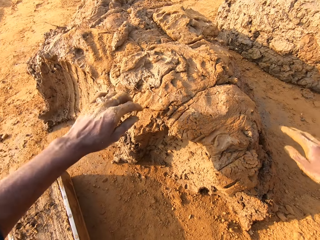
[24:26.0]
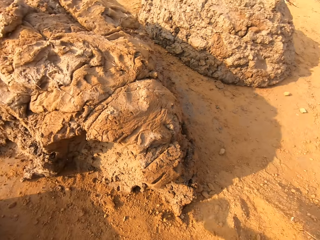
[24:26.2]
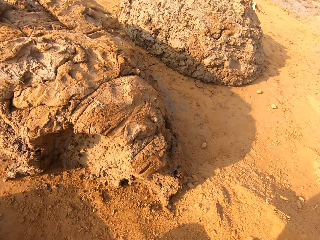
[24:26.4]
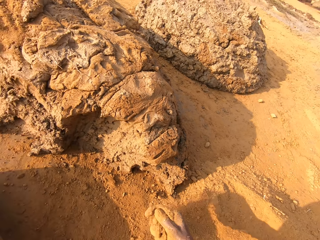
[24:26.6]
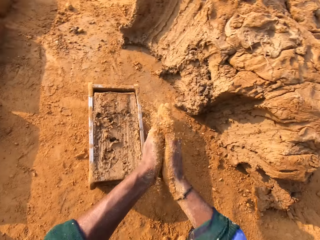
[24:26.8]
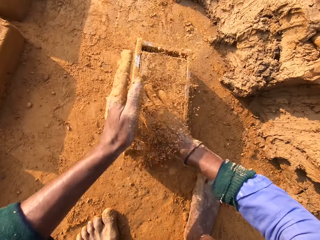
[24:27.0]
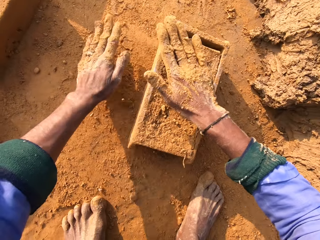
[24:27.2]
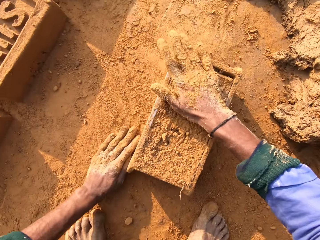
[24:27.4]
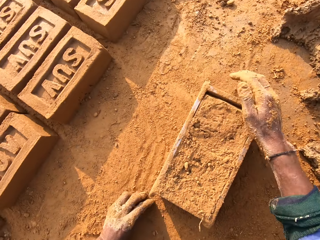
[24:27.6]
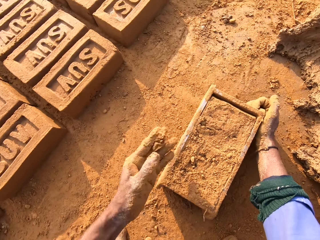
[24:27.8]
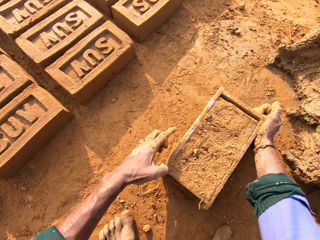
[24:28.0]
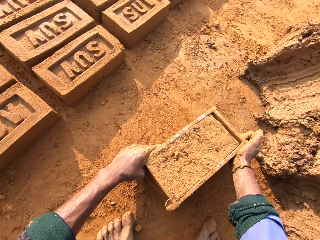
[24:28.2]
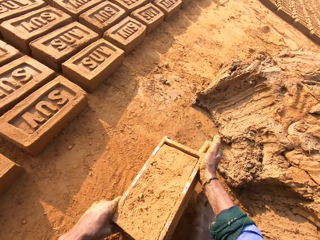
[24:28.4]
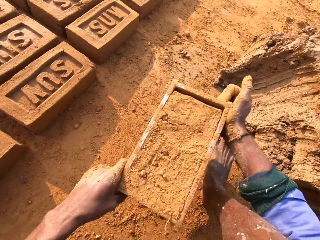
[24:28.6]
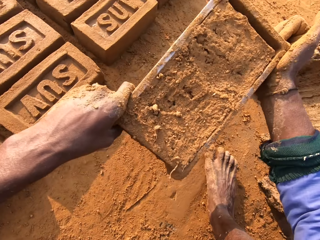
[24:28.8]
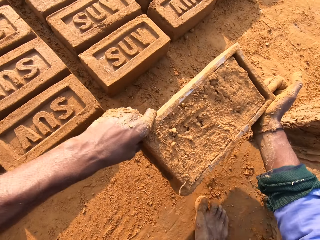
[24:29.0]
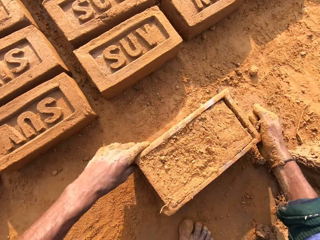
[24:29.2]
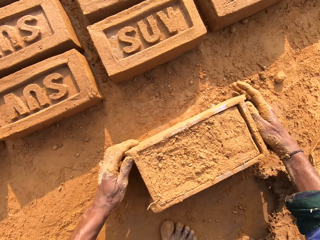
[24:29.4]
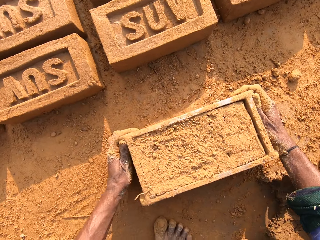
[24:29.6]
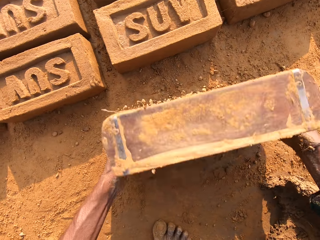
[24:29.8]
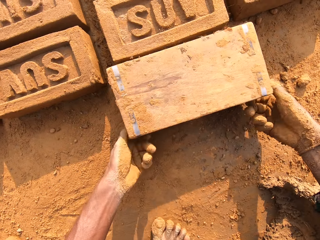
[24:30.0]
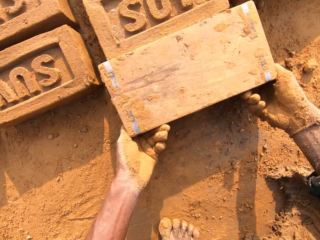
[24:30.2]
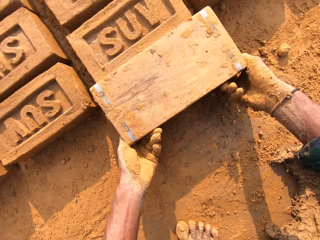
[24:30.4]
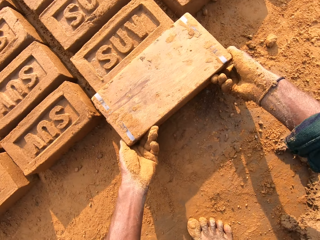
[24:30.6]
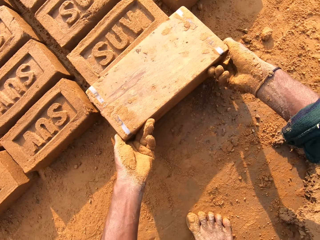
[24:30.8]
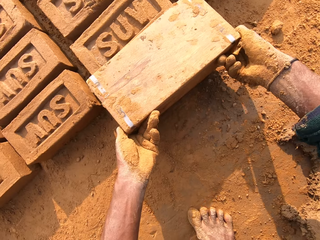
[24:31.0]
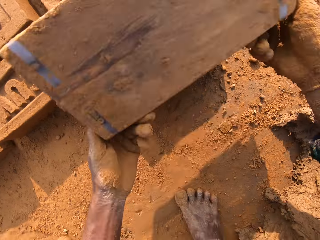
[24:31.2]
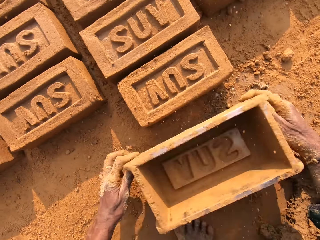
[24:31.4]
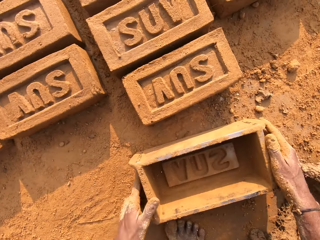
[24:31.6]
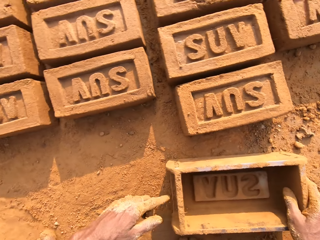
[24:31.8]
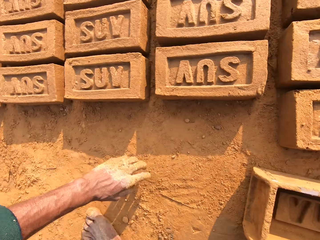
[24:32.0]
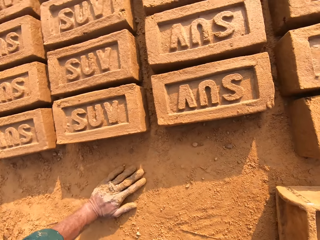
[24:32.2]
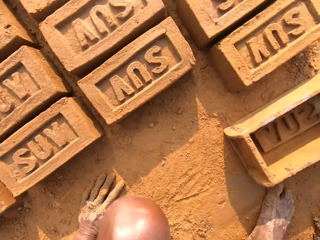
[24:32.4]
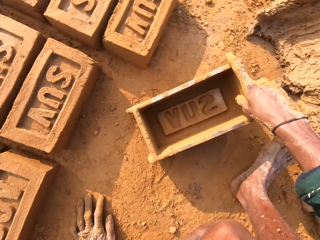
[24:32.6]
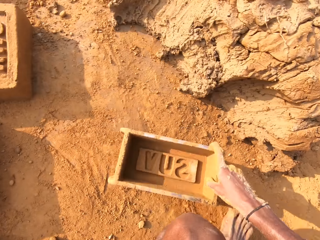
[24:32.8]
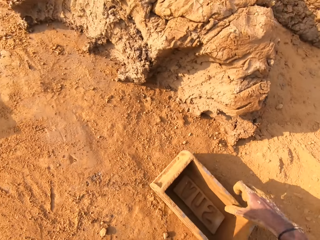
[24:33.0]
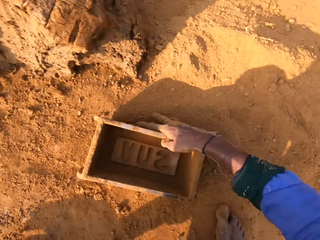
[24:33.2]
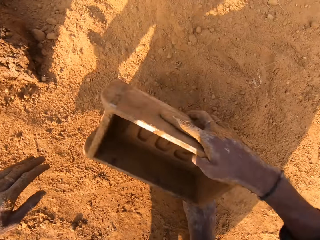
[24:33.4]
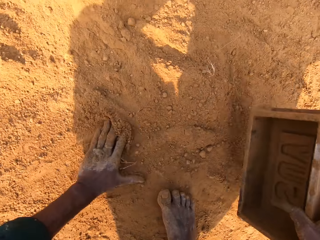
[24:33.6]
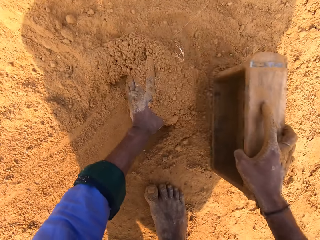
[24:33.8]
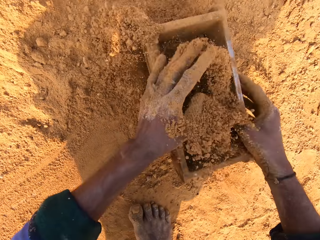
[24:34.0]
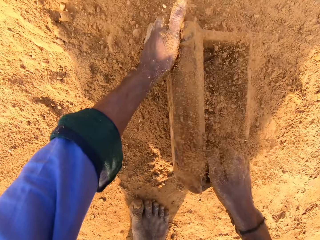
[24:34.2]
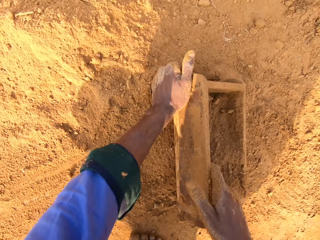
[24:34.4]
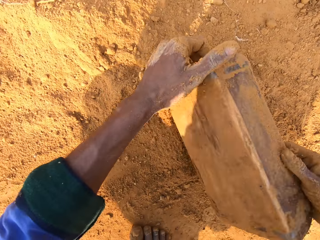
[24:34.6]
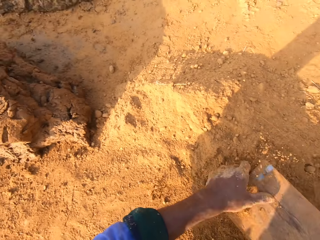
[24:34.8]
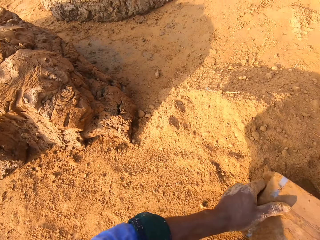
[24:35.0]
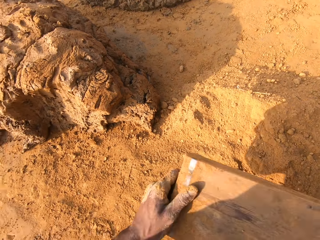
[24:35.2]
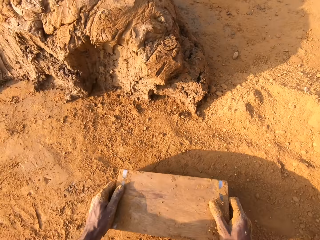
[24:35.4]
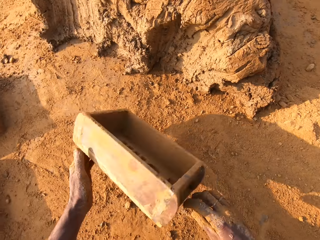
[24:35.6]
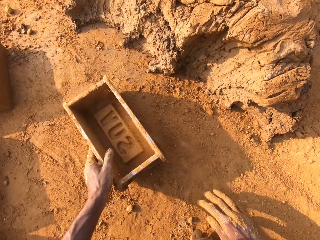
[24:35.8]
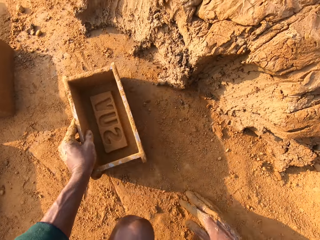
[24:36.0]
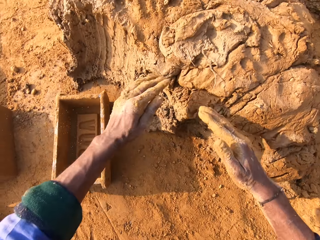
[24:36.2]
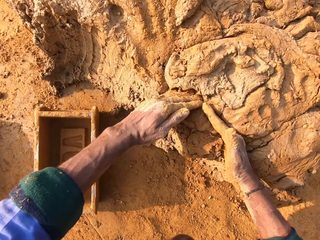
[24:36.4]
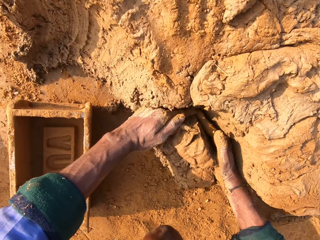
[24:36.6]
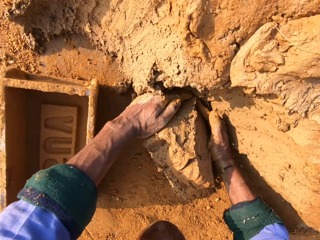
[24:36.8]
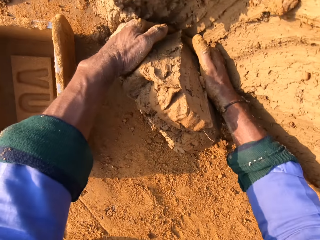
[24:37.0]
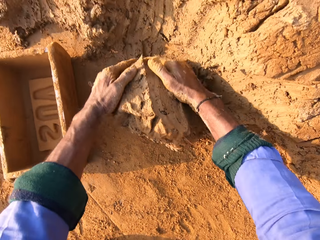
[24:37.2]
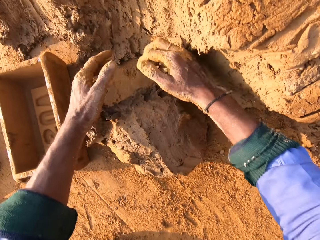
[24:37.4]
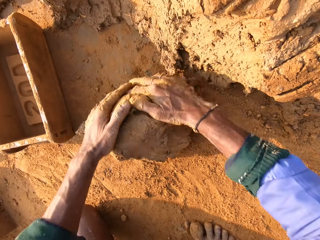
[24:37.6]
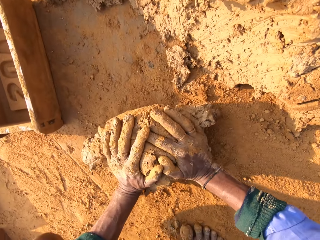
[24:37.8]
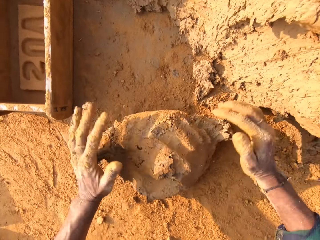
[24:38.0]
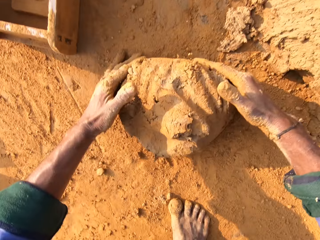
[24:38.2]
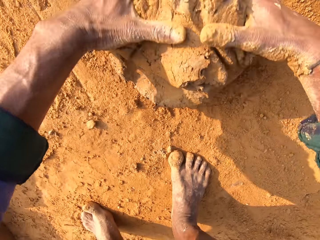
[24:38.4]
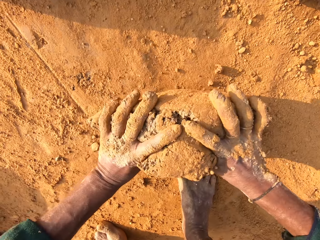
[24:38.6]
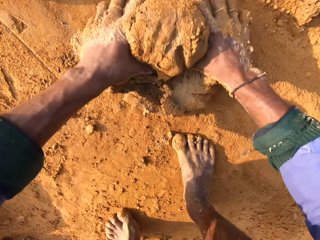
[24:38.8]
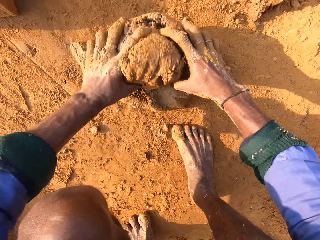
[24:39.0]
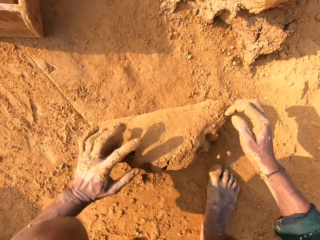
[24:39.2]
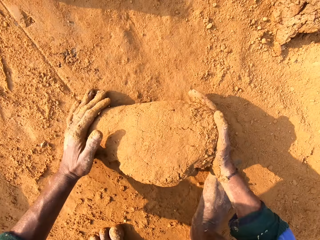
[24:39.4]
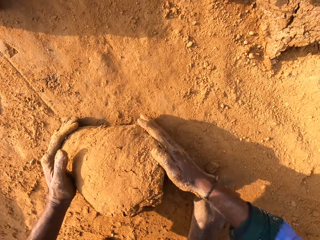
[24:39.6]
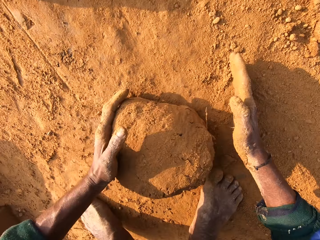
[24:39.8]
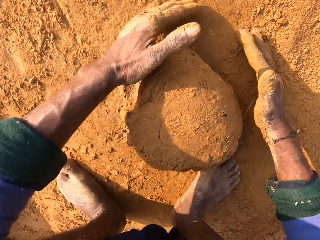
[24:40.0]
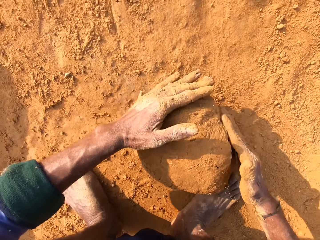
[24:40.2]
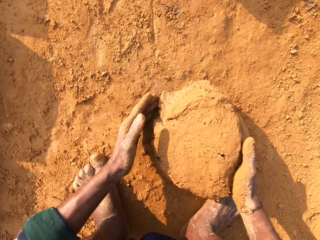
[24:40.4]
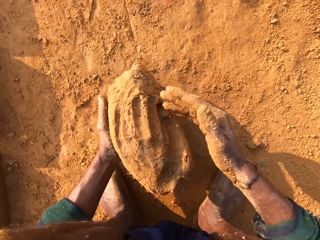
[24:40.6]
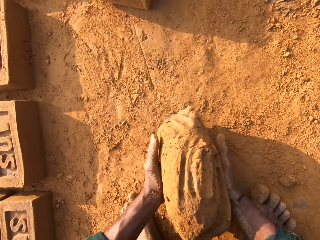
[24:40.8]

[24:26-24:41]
The camera wearer throws small clay on the big clay on the ground. They sprinkle soil on the clay. They cover the brick mold or clay box with soil. They flip the clay box over on the ground. They remove the brick from the brick mold. They scoop soil in the clay box. They pour out the soil. They scoop the clay with their hands. They mold the clay with their hand. They roll the molding clay on the ground.

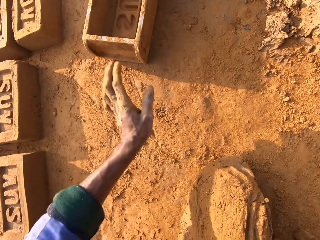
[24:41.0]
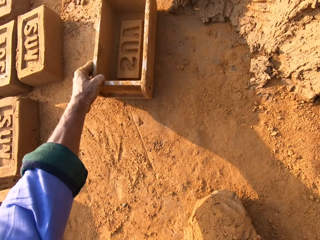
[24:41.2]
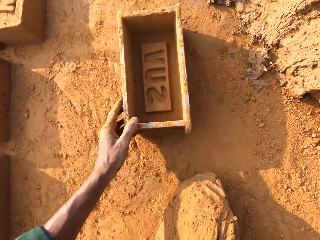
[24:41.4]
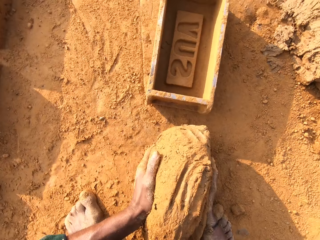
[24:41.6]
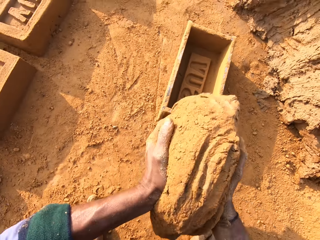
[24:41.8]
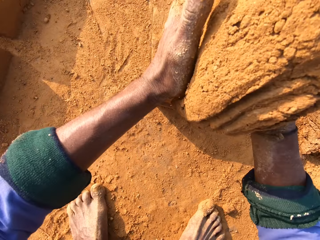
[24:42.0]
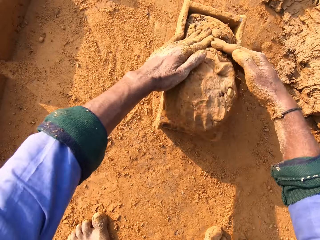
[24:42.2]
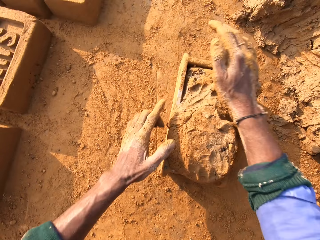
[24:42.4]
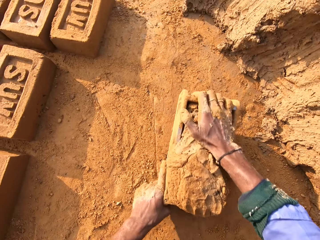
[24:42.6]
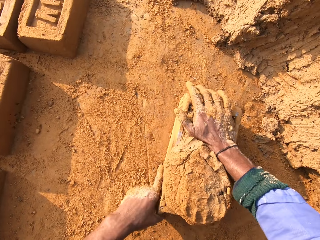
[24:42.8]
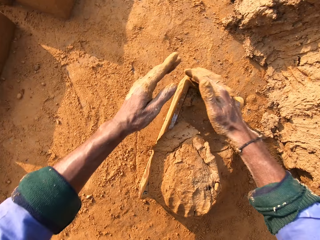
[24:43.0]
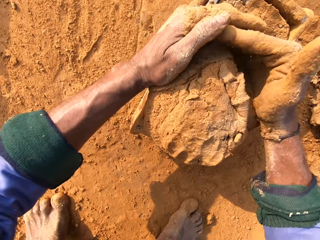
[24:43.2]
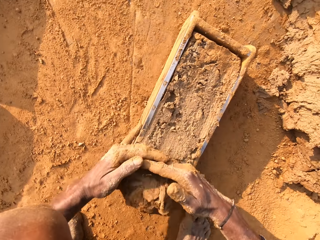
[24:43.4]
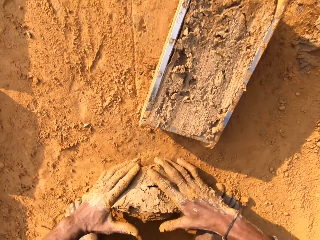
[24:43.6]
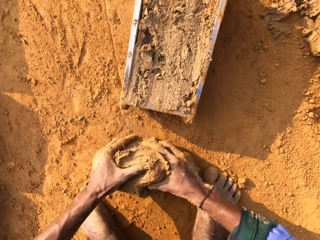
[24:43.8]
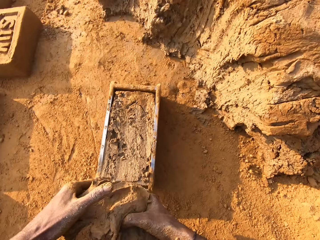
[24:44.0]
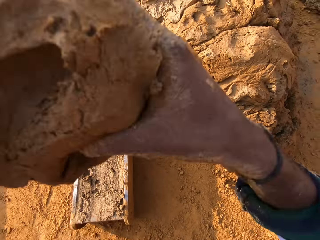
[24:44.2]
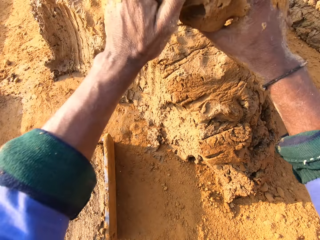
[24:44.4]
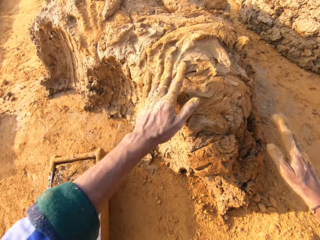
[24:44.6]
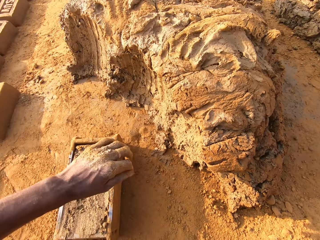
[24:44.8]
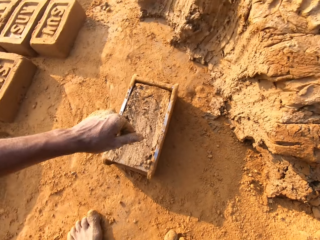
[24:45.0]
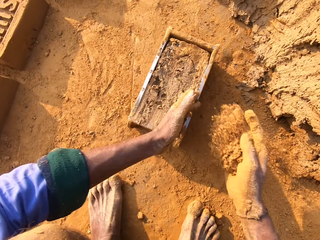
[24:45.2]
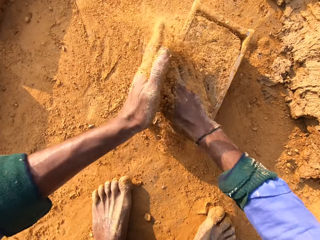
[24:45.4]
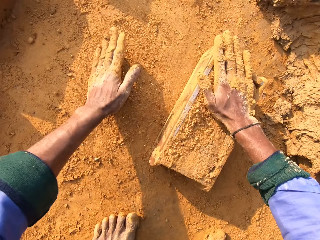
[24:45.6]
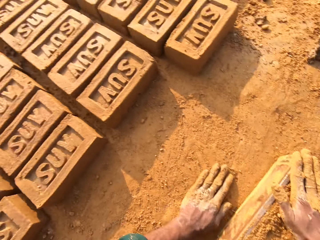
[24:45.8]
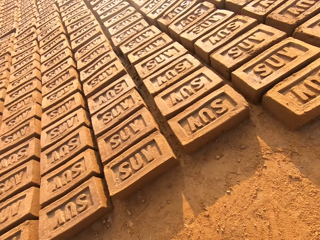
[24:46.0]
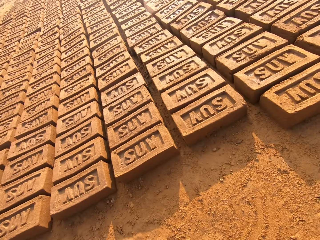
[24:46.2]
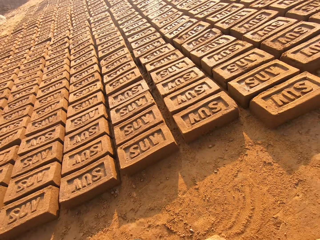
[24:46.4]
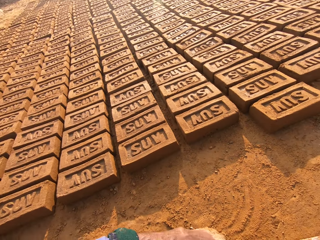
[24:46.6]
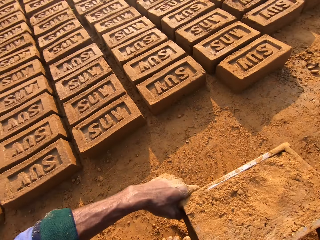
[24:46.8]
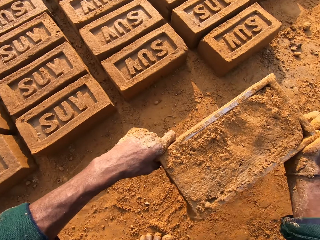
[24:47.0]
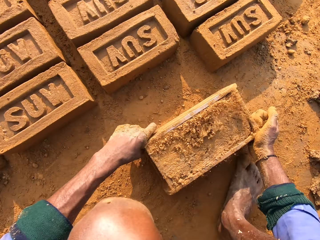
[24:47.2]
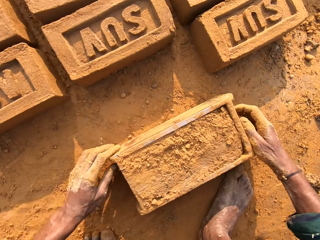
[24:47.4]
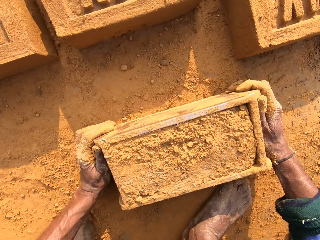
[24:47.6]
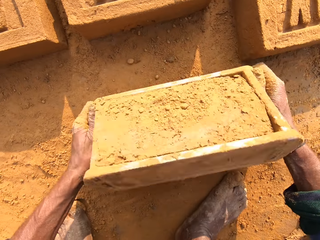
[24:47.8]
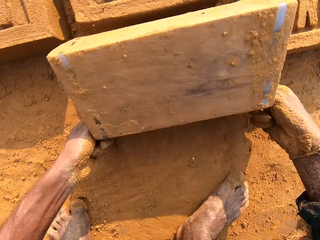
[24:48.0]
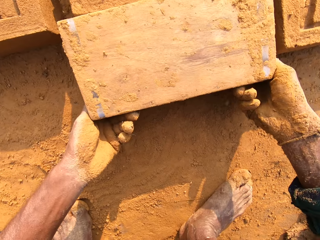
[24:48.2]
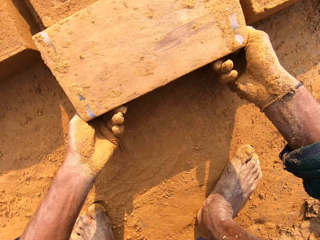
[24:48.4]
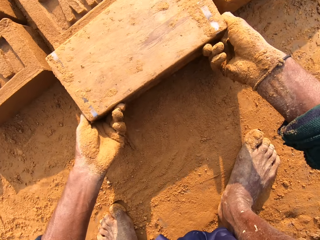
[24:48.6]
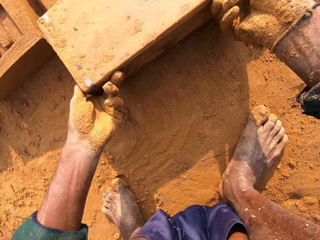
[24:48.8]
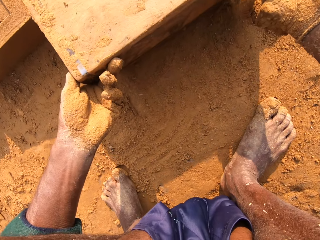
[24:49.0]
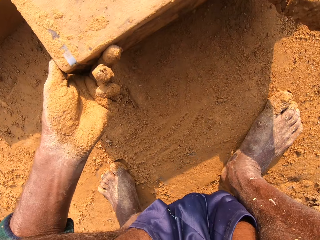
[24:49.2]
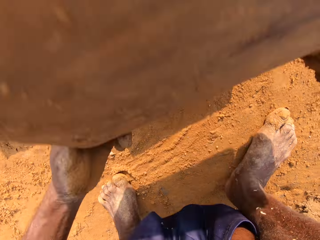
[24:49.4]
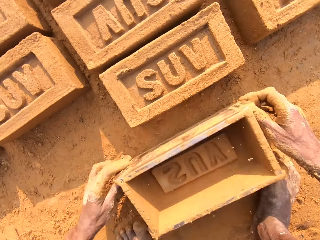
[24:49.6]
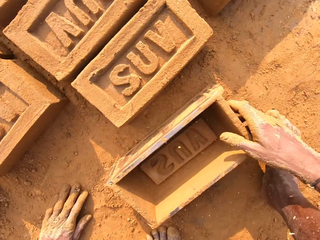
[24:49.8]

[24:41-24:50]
The camera wearer pulls the brick mold or clay box closer. They throw clay in the clay box. They put the molding clay on the brick mold. They remove extra molding clay from the brick mold. They throw small clay on the big clay on the ground. They cover the brick mold with soil. They rub their hand with soil. They flip the brick mold over on the ground.
